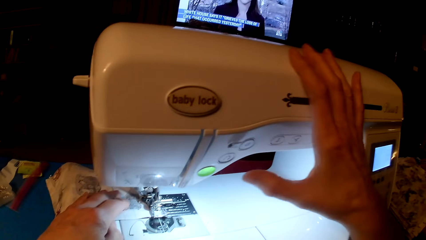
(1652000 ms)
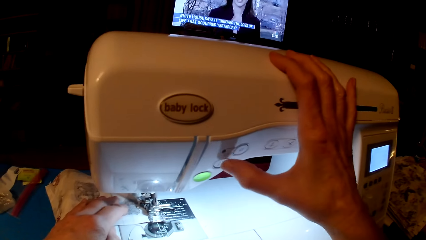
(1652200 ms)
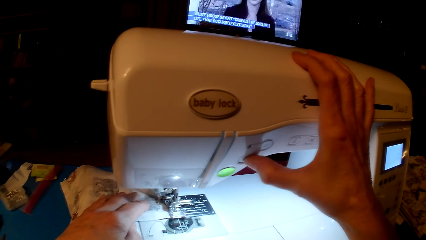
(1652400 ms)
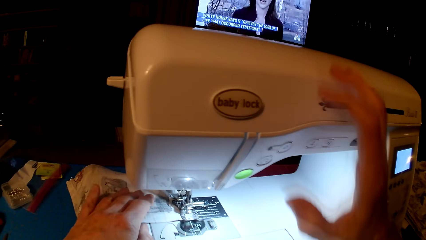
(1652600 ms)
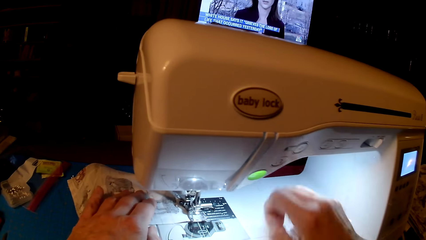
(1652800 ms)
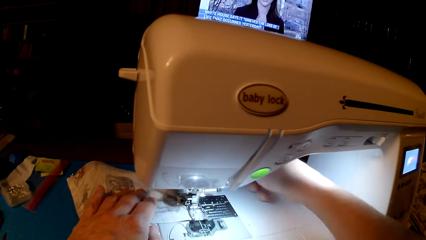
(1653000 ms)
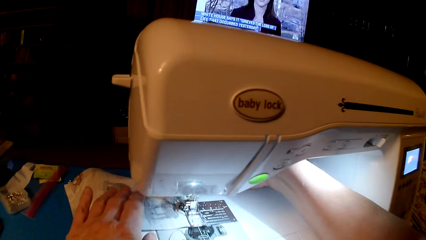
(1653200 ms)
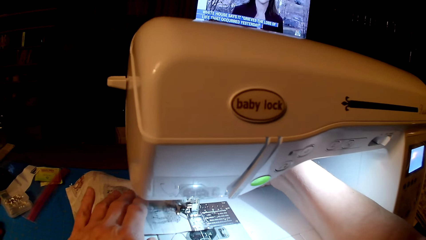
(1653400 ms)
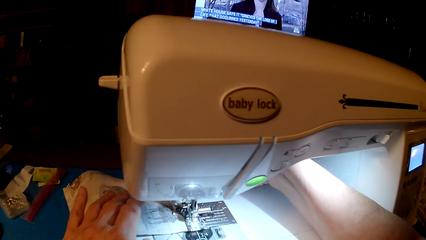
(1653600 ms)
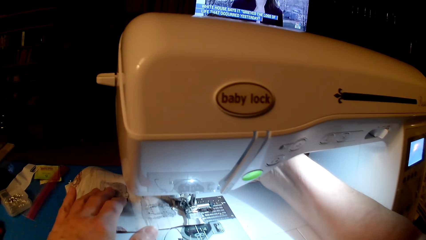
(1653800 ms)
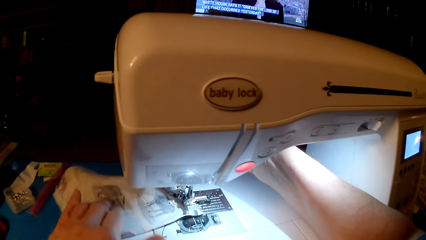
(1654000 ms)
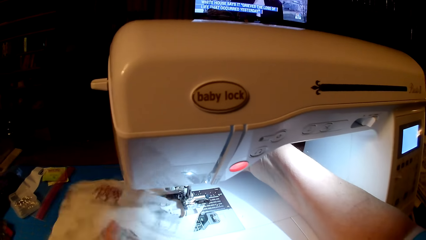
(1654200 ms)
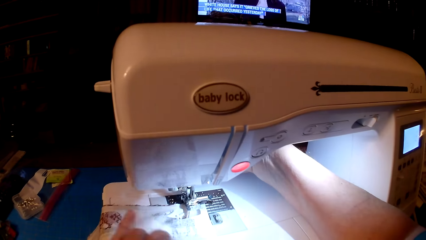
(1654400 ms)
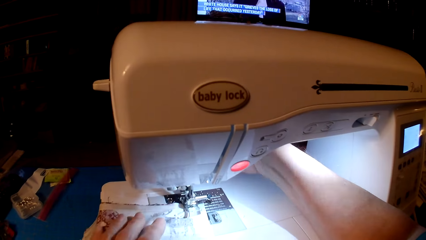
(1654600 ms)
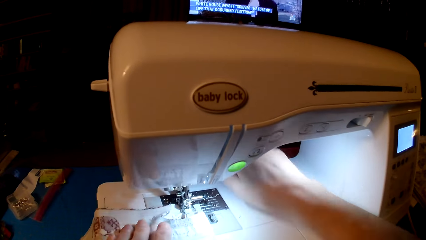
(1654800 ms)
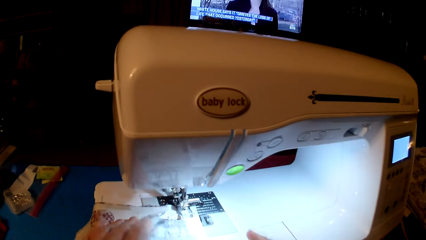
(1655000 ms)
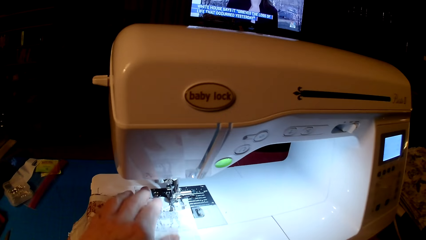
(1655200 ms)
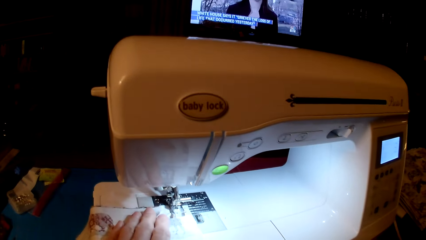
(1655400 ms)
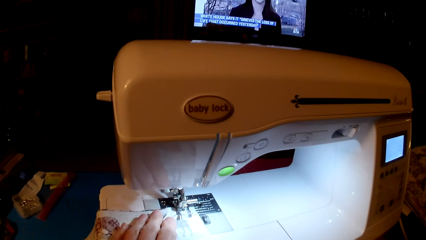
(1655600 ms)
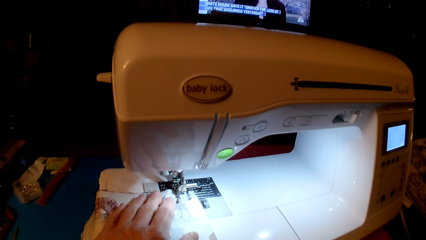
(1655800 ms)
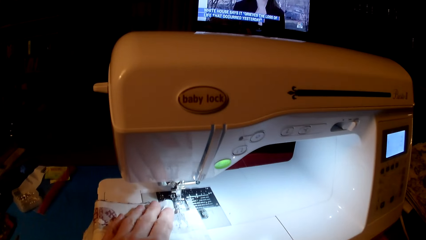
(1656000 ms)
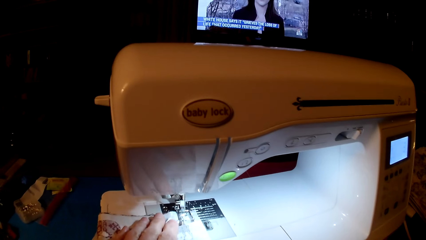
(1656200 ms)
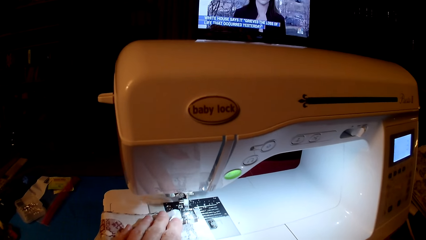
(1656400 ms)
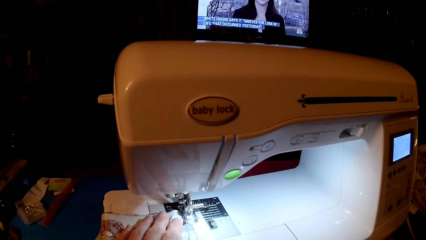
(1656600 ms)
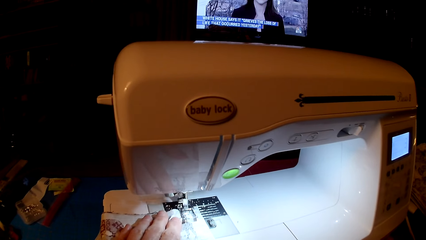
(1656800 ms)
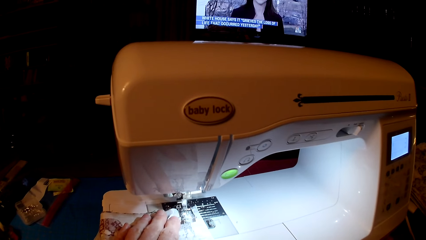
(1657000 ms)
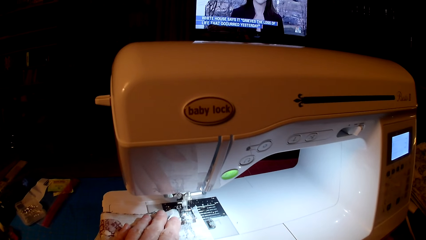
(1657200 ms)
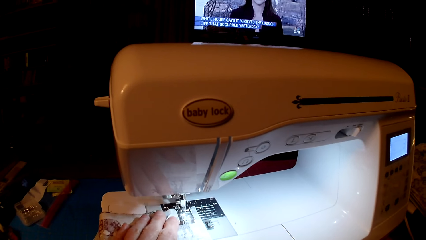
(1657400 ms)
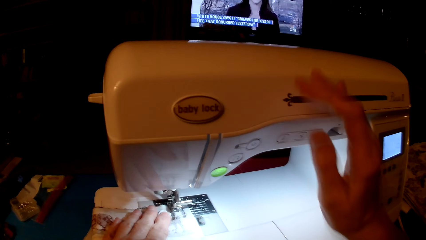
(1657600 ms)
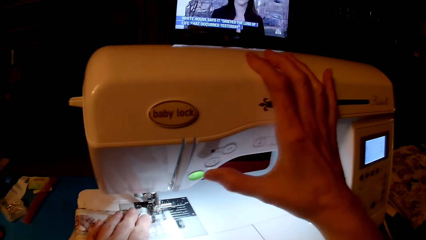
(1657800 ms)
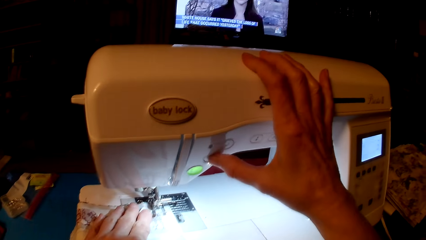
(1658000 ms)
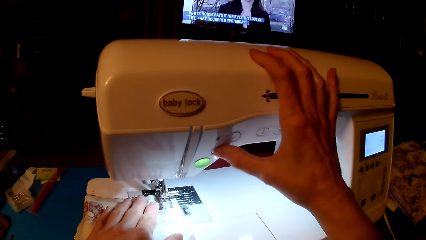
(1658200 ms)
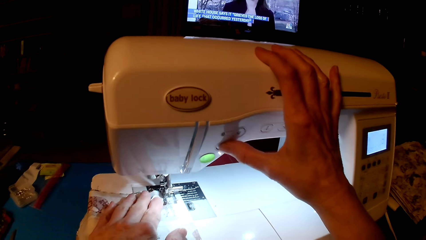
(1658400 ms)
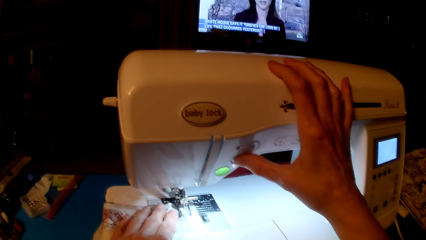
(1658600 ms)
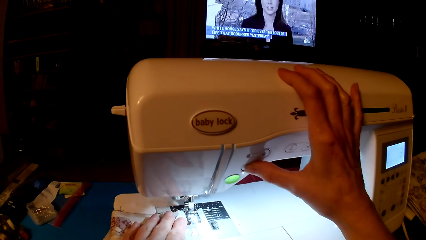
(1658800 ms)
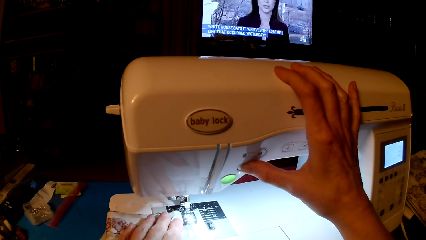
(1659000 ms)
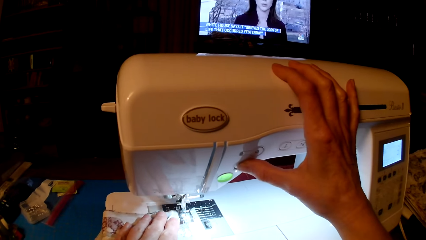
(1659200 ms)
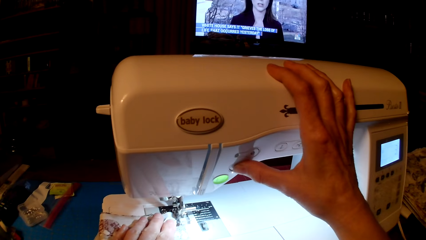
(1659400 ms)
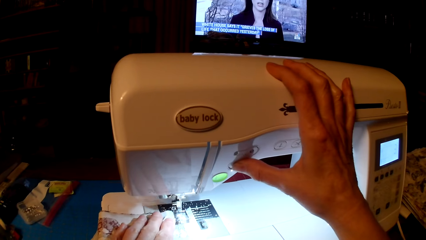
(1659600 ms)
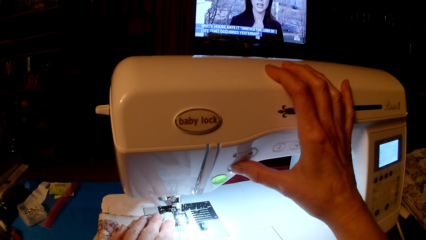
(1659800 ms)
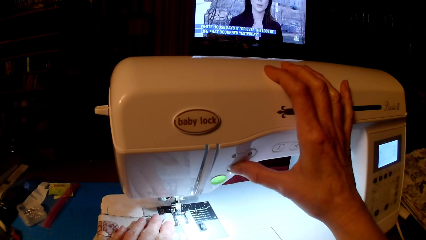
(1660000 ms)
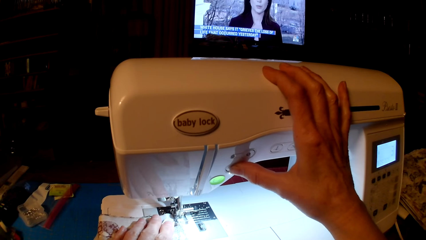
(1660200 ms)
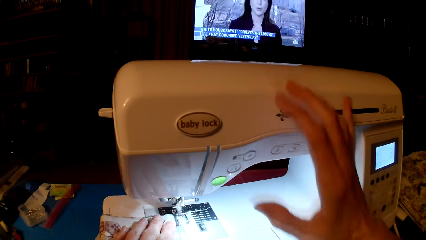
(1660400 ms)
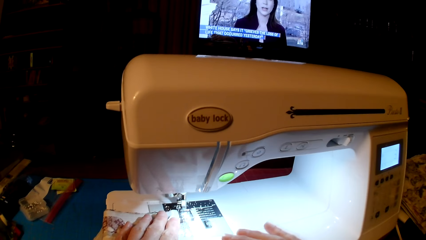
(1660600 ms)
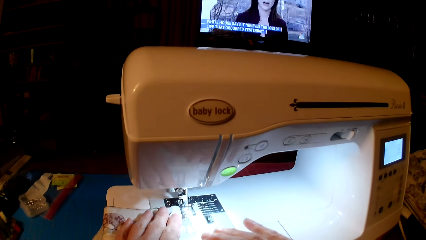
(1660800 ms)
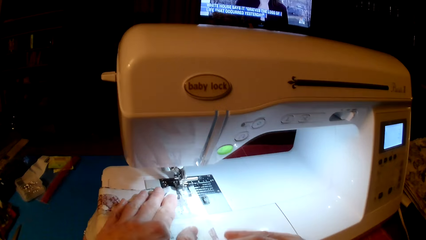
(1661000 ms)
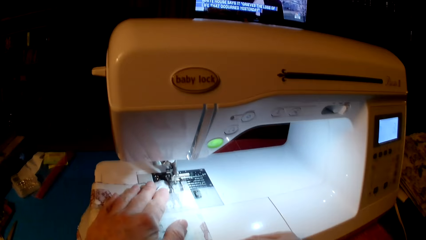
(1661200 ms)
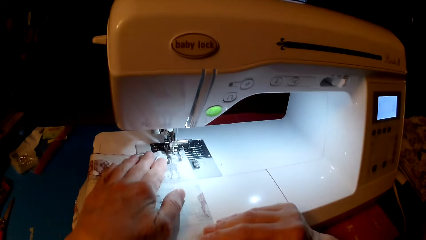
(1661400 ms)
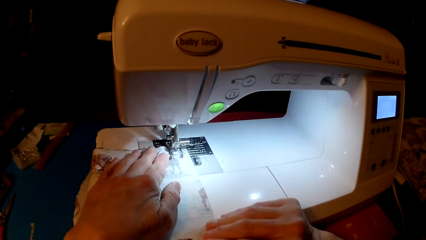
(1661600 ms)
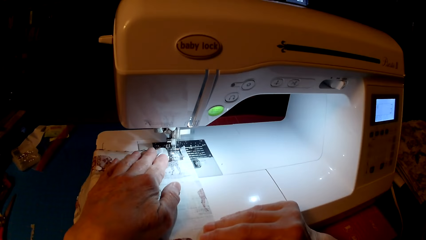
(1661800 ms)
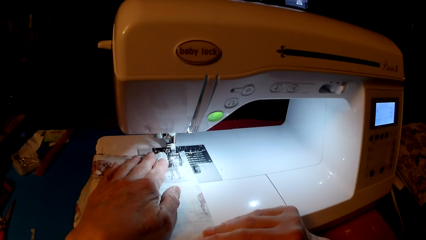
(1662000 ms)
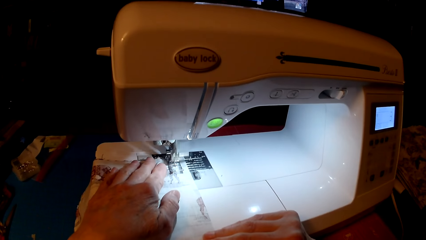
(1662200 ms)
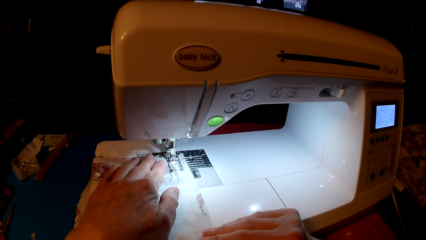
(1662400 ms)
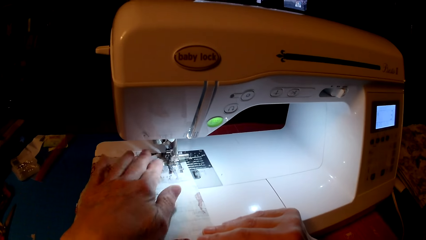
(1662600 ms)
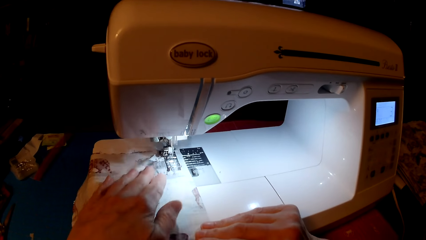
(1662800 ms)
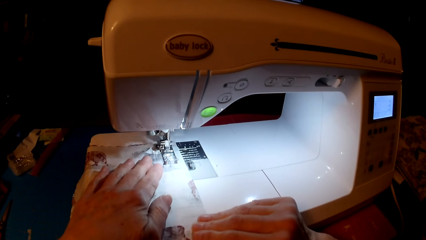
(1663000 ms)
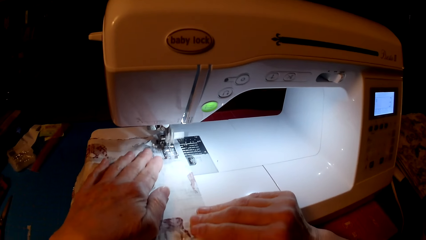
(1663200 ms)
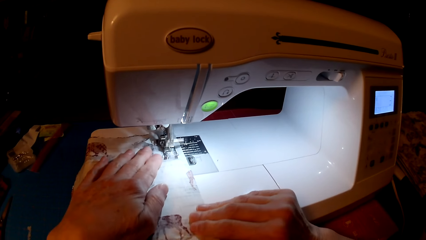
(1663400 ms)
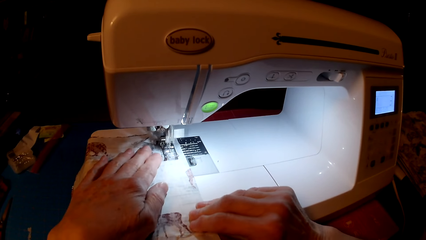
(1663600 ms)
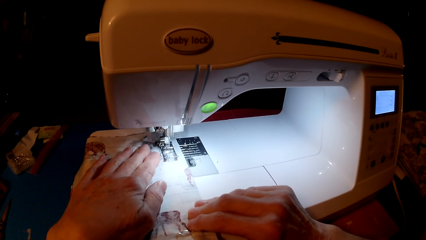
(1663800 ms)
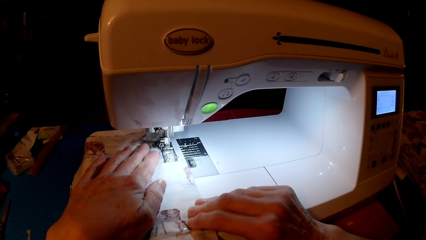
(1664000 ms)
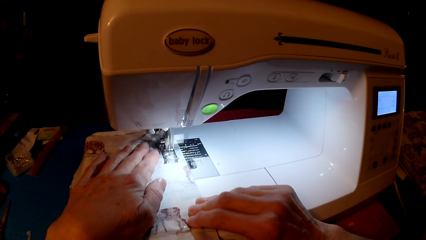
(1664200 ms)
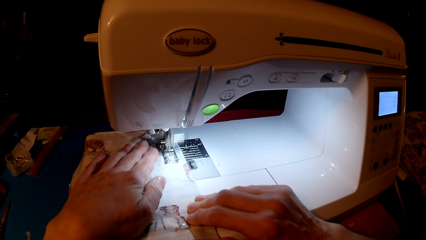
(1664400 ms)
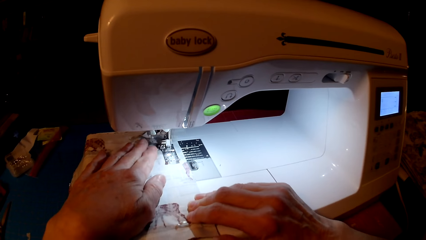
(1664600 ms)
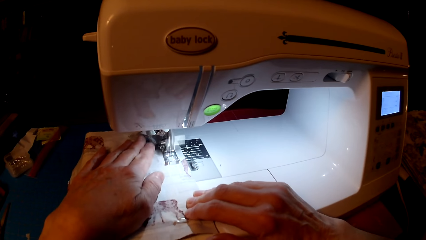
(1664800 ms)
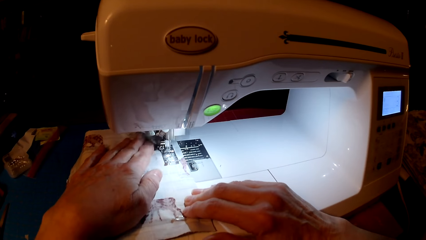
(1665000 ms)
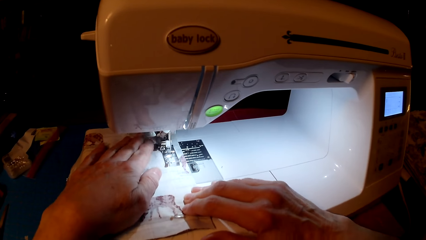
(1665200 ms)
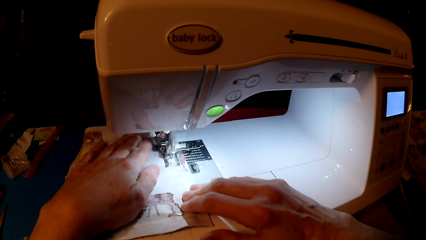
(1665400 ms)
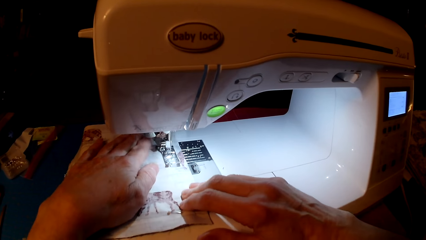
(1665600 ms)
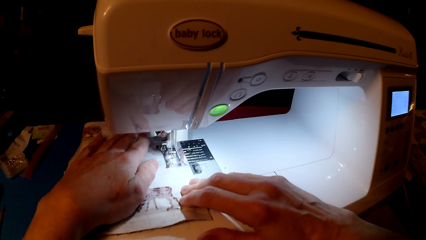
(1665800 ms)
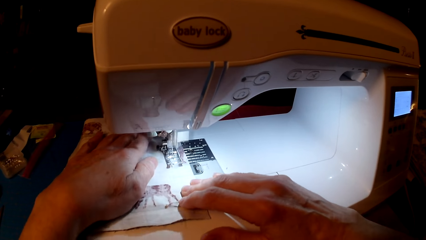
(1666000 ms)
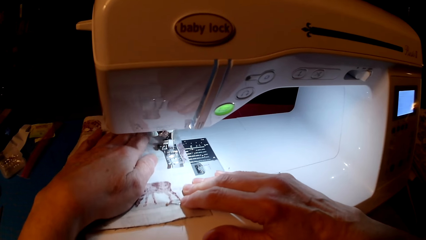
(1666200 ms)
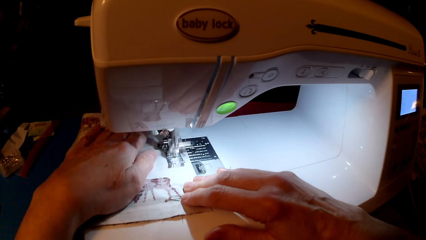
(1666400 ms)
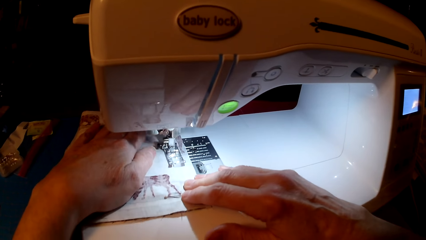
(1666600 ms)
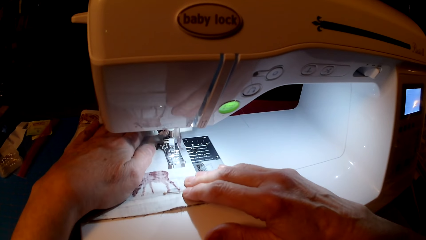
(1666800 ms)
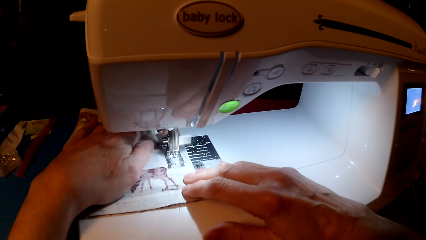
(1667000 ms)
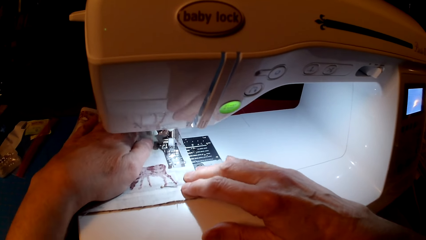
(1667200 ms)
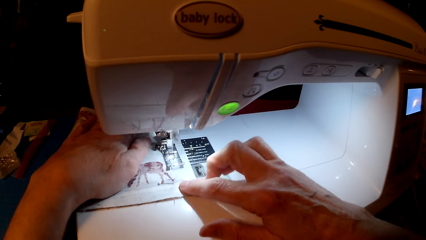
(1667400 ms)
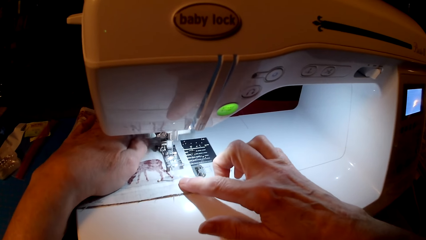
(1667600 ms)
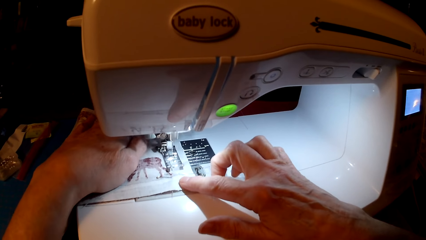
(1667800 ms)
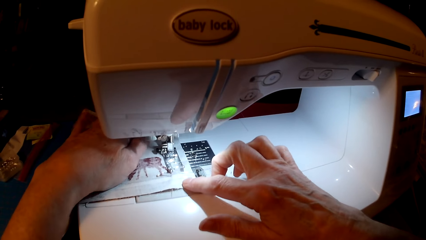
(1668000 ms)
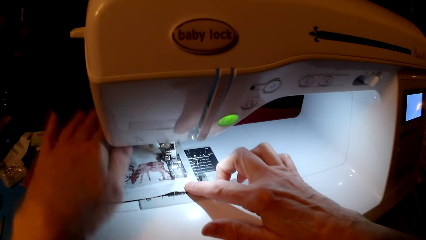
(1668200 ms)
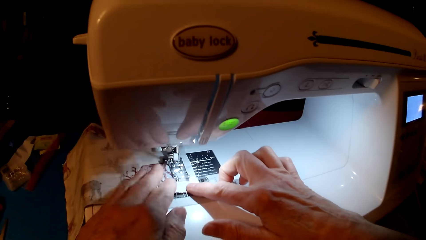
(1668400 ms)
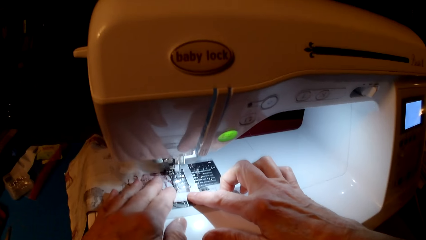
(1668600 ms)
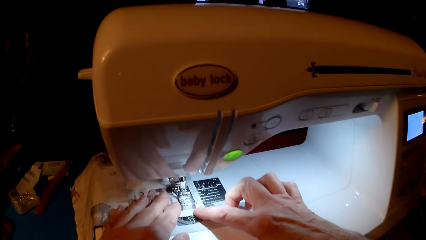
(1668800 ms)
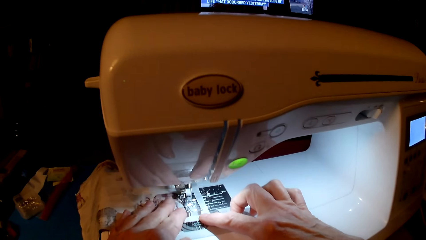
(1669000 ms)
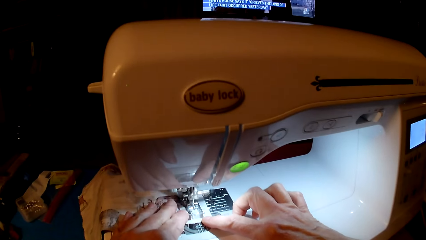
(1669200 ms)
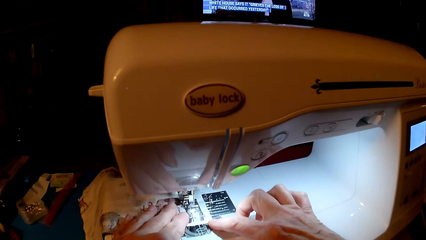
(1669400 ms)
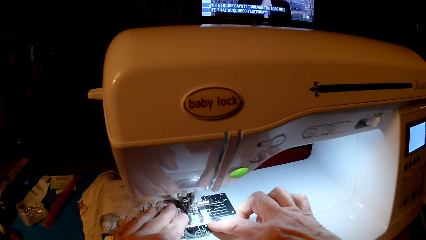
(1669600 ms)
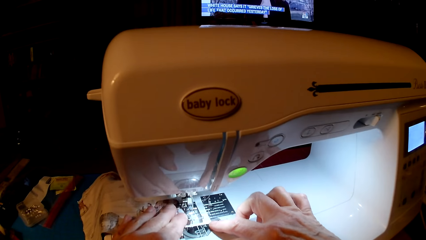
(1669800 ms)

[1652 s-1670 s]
The camera wearer presses the speed button. They turn the piece of cloth. They sew the piece of cloth. They press the speed button. They sew the cloth.
